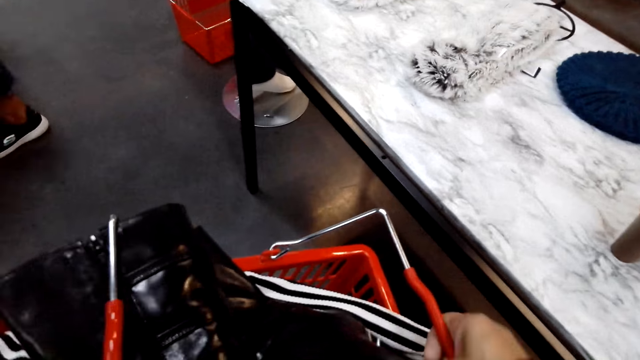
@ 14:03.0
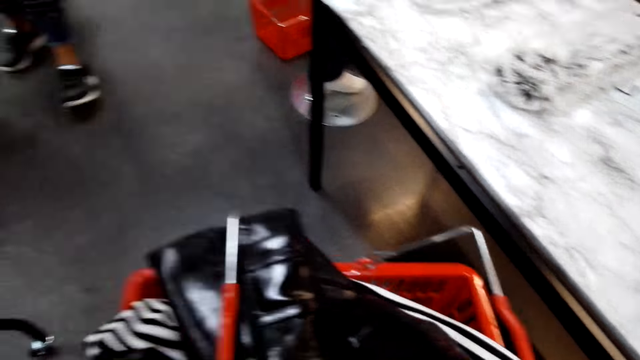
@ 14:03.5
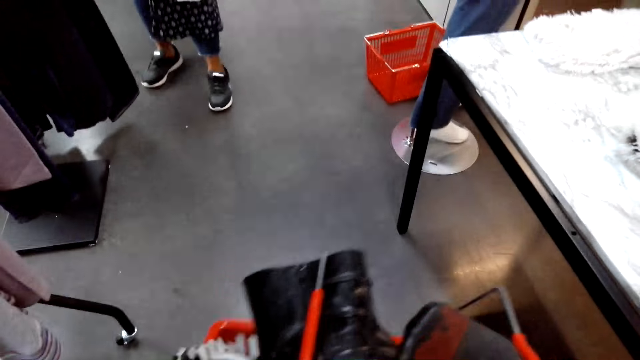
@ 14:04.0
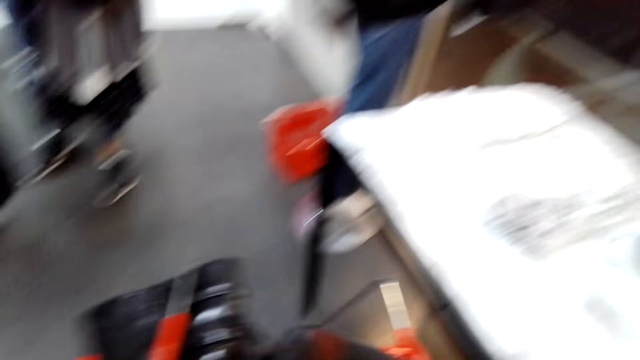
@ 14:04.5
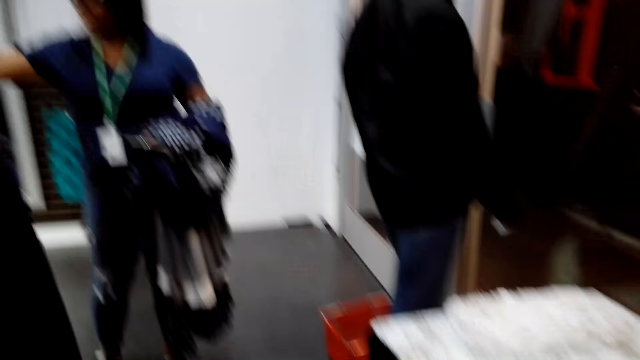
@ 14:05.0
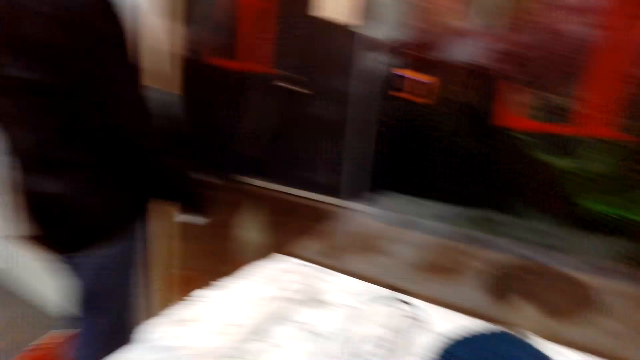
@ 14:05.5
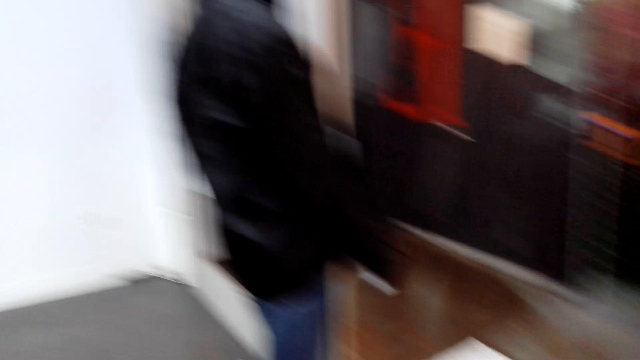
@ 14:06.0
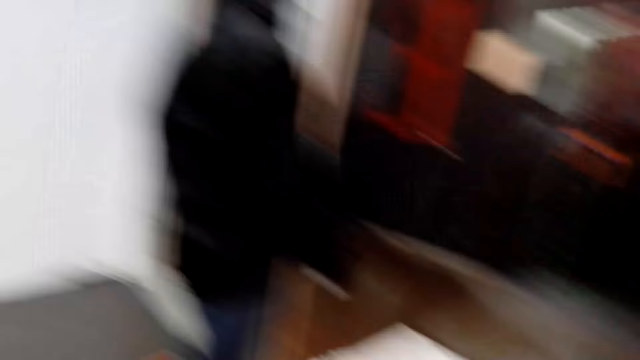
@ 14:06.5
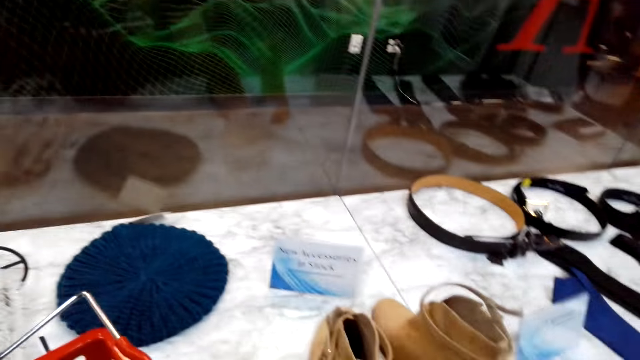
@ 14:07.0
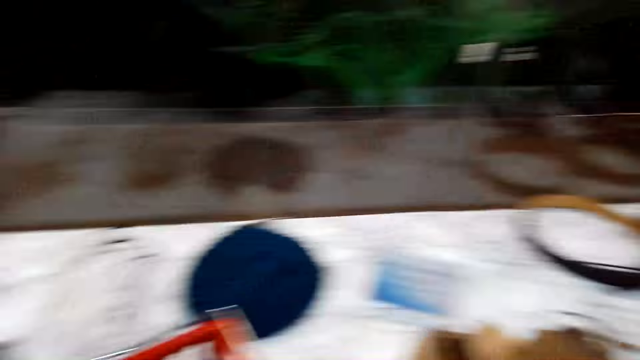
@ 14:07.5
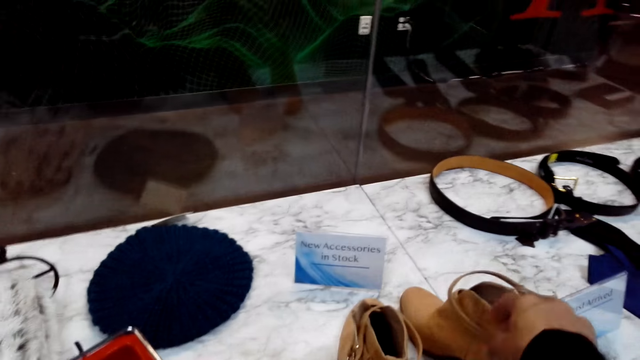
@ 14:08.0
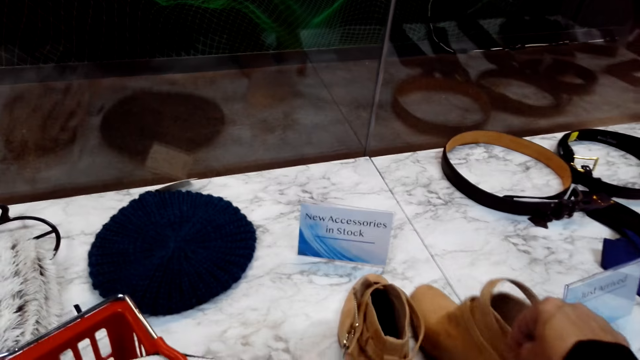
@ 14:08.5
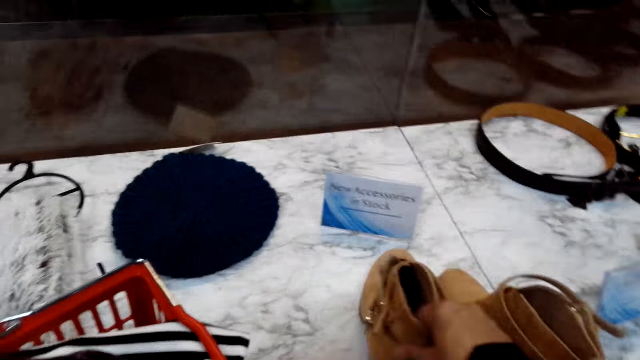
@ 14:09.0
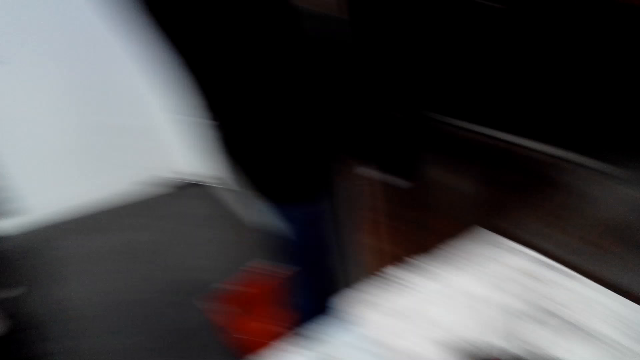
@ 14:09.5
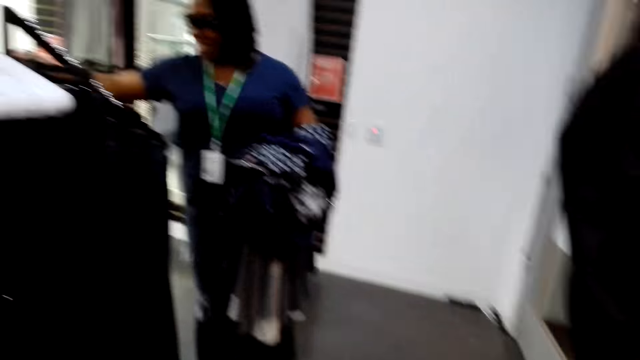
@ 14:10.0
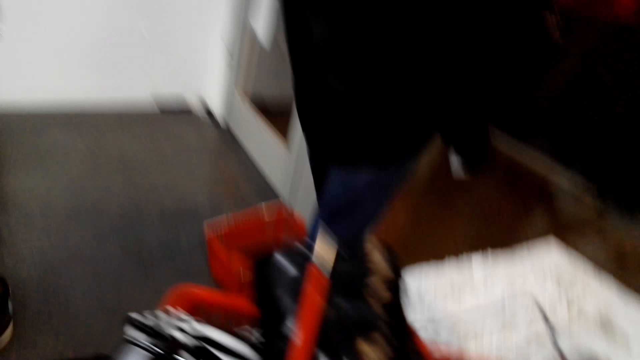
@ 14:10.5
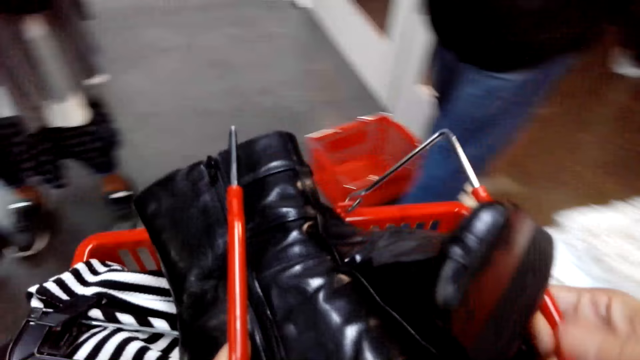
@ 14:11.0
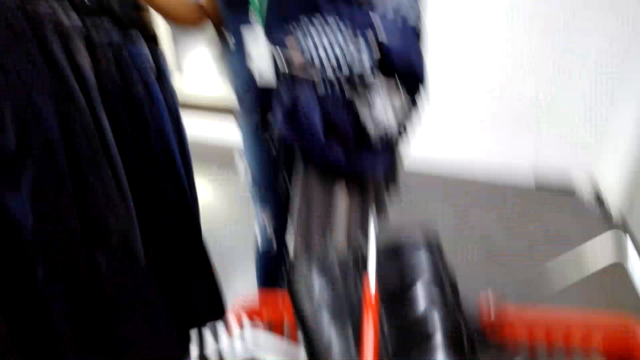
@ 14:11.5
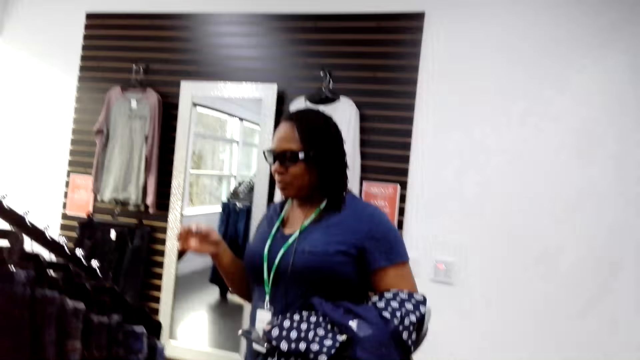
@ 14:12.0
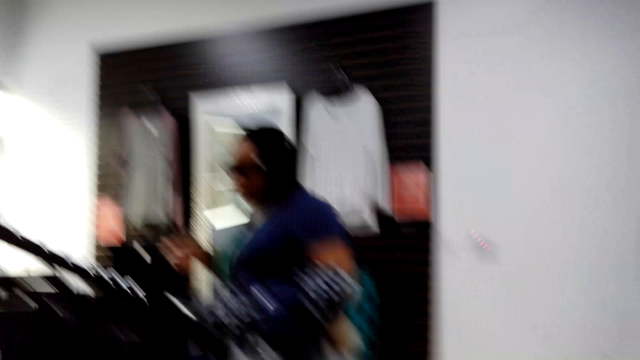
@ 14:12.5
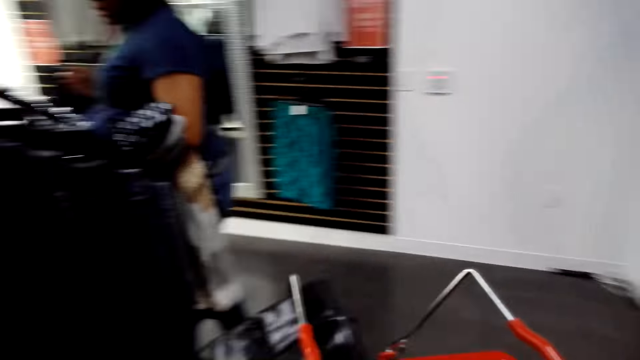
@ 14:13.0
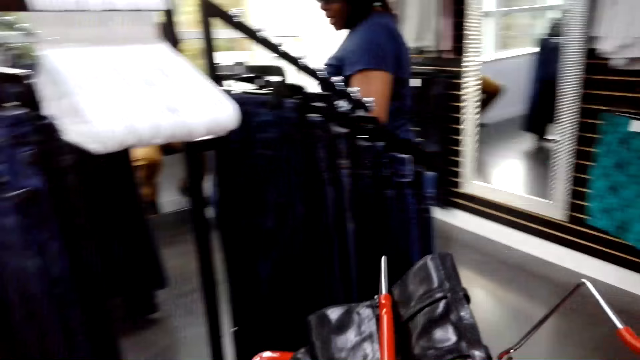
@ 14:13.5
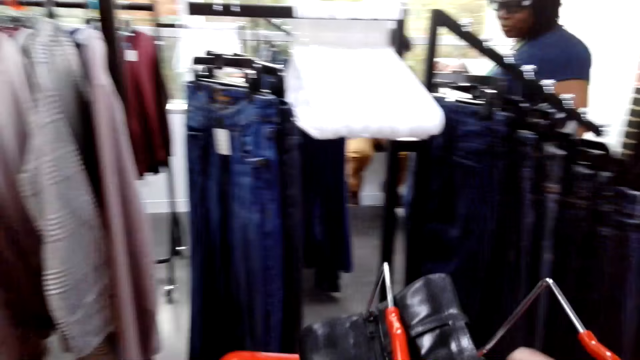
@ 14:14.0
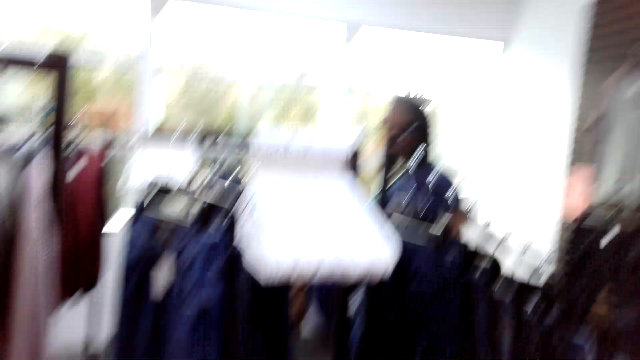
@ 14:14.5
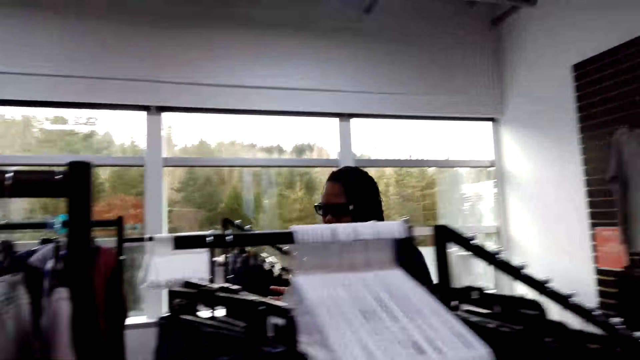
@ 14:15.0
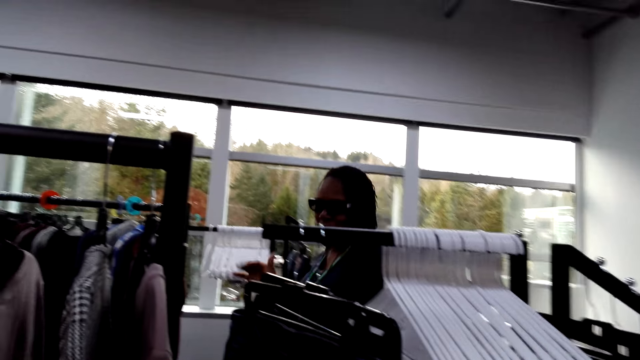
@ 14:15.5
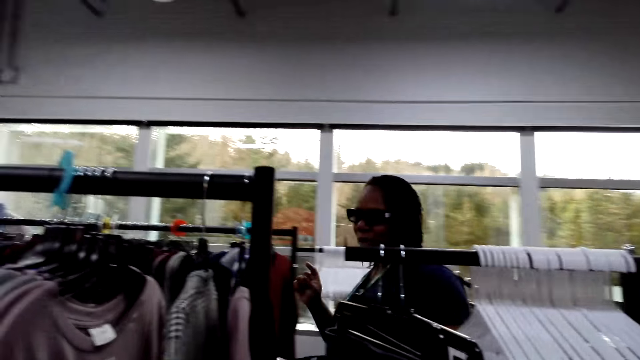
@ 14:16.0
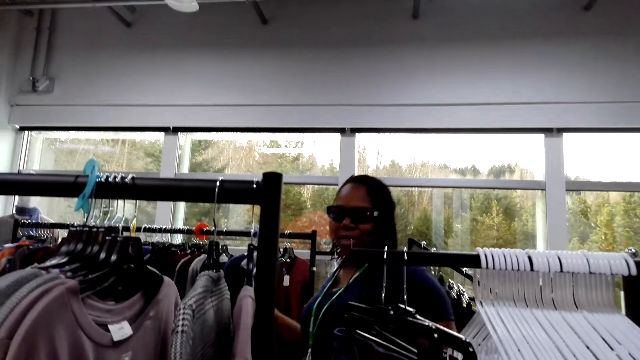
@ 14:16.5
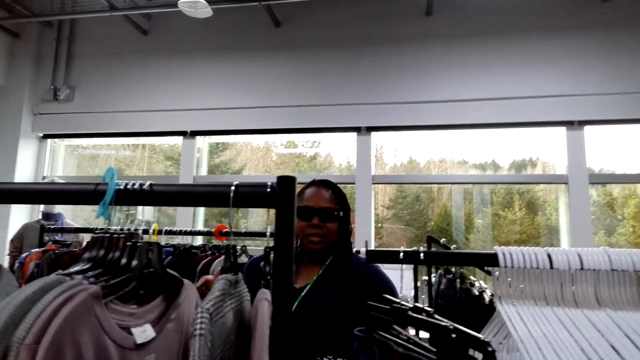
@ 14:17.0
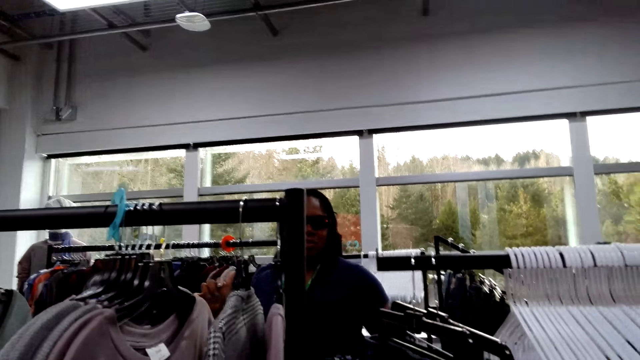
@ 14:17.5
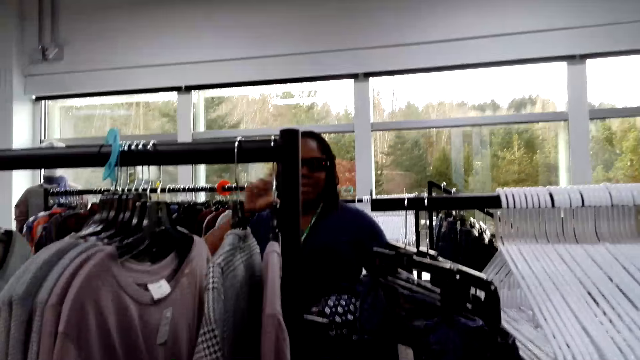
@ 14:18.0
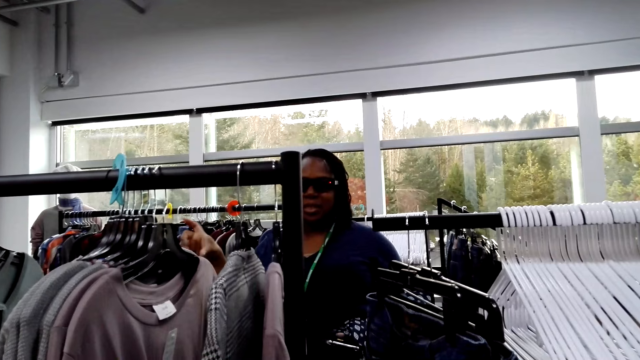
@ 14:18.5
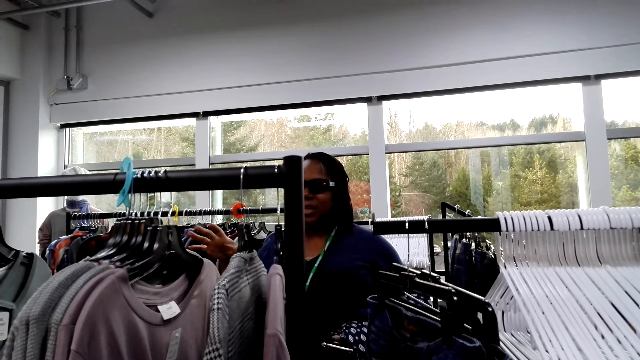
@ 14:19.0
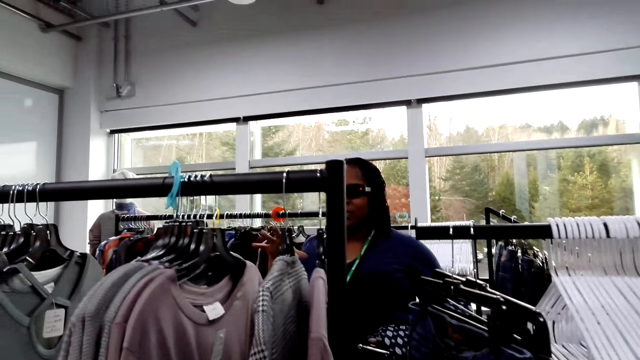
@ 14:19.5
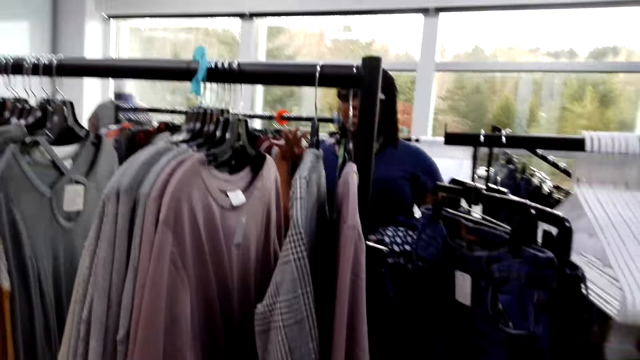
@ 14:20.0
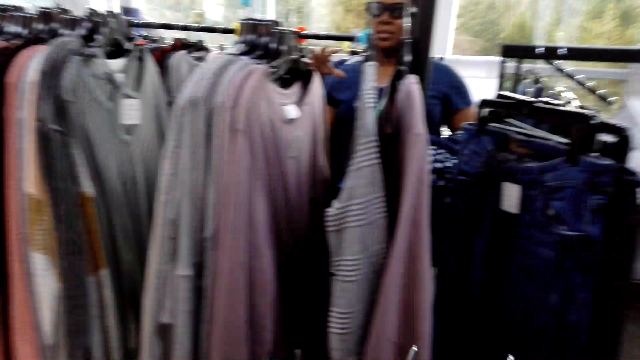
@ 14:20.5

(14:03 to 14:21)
The camera wearer walks around. They move shoes on a shelf. They pick boots from the table. They hold a bucket. They walk around. A woman moves a hand.

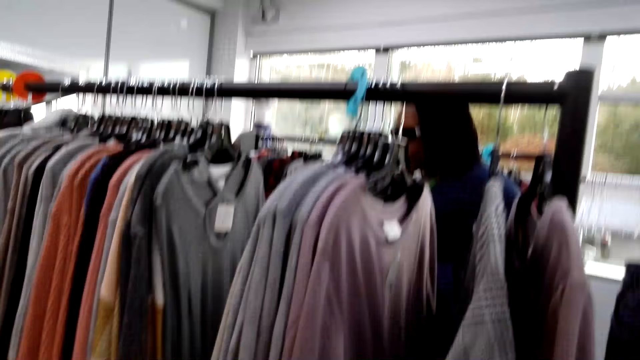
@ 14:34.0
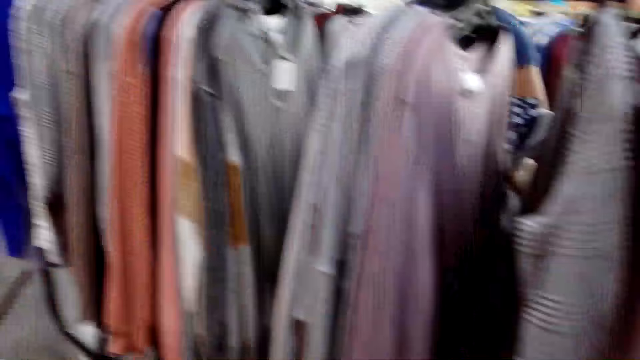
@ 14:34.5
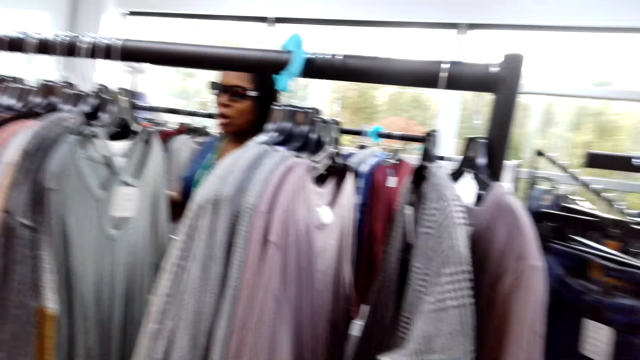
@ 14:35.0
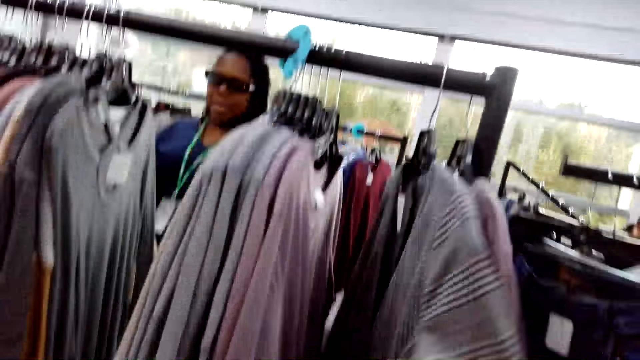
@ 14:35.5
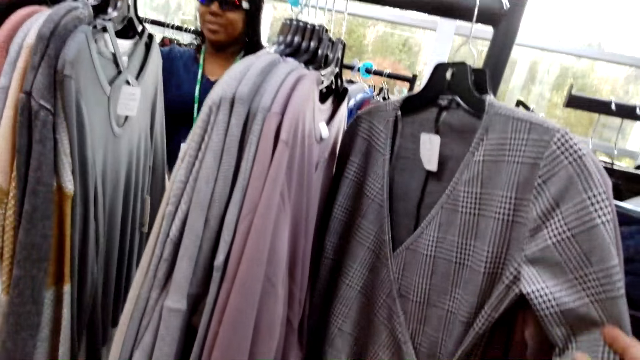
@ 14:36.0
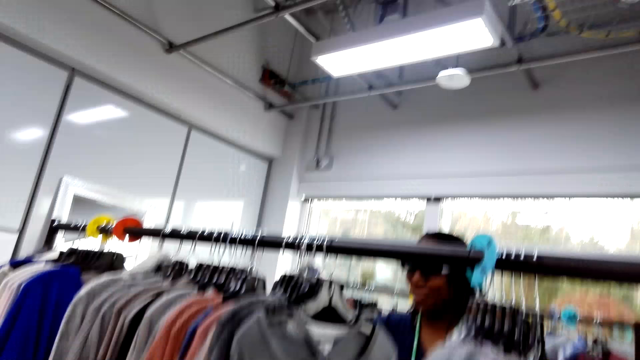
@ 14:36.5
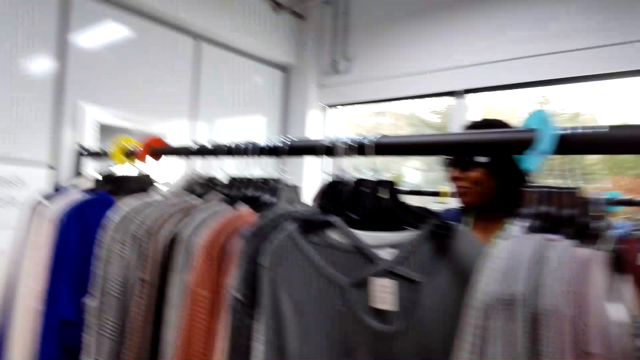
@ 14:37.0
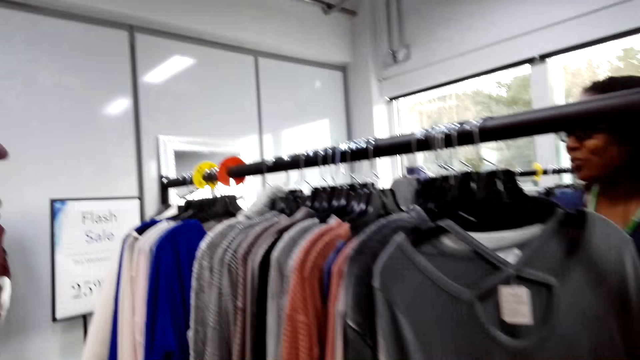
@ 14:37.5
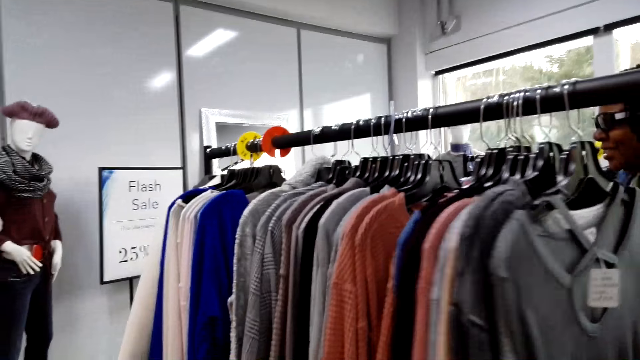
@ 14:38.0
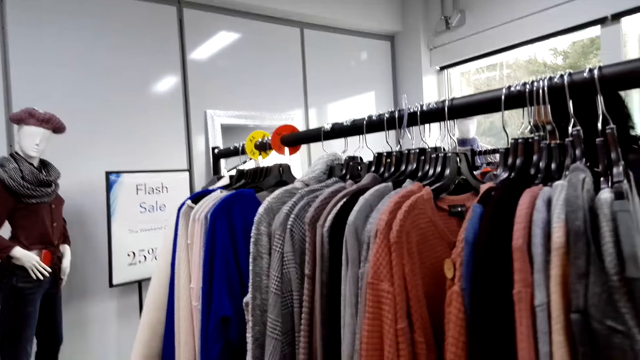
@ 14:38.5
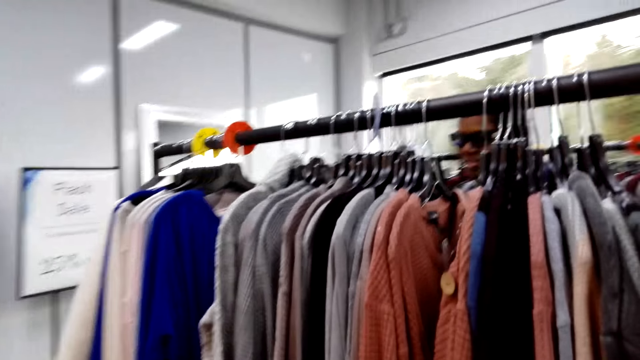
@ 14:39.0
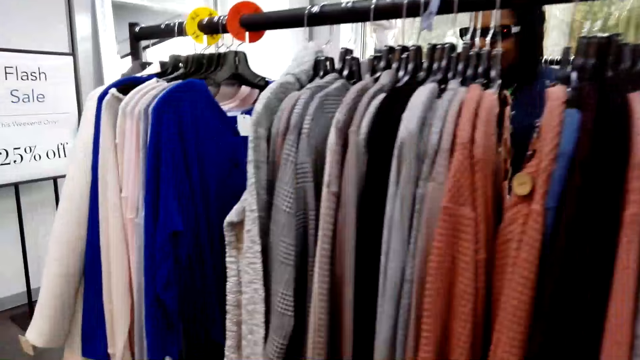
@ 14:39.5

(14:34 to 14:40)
The camera wearer holds a cloth. They touch clothes on the line.
